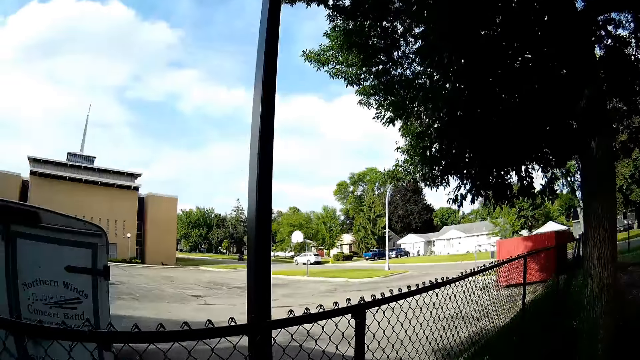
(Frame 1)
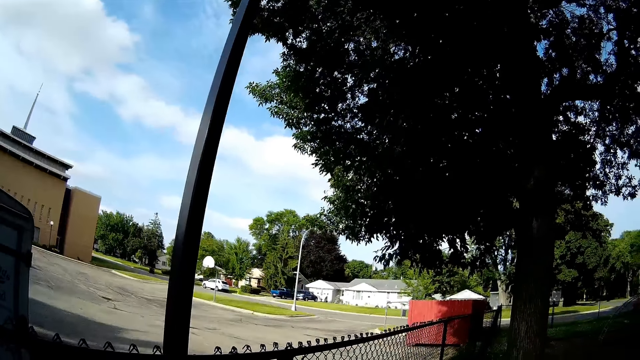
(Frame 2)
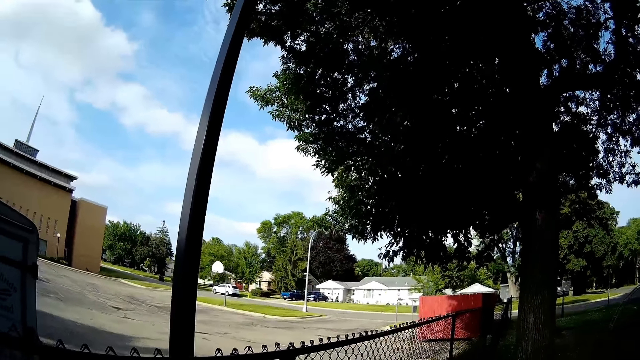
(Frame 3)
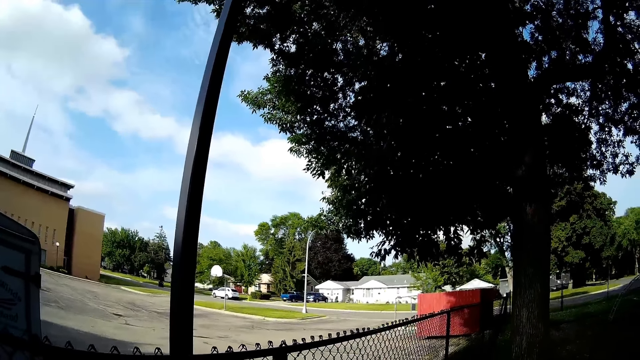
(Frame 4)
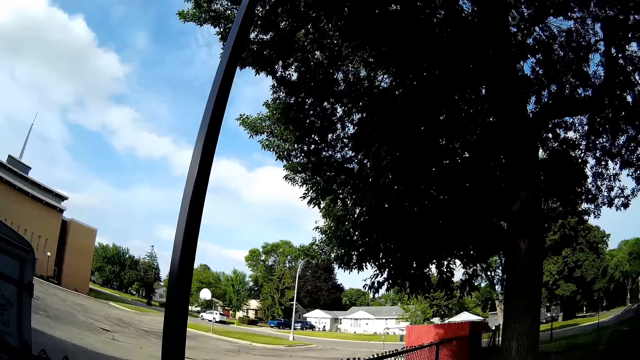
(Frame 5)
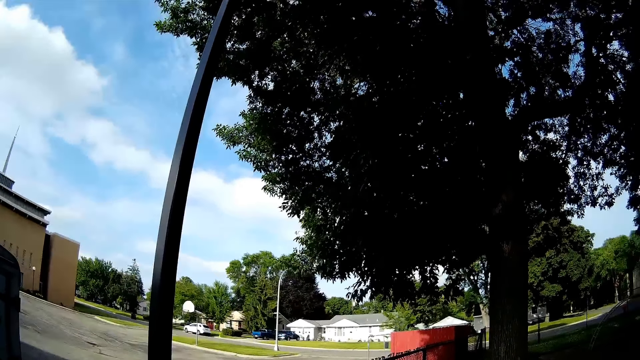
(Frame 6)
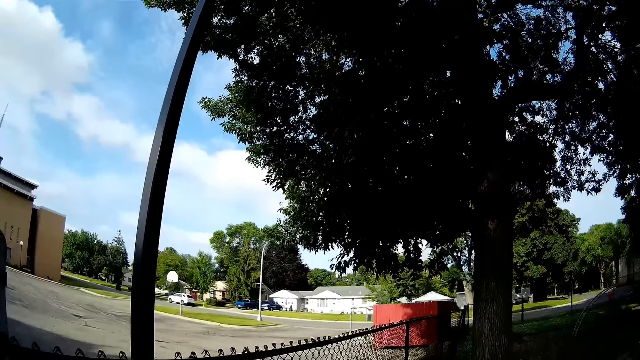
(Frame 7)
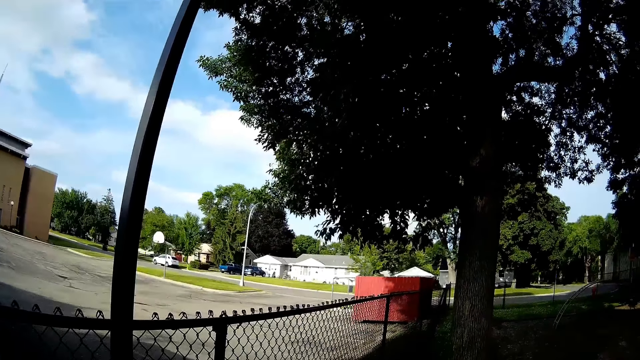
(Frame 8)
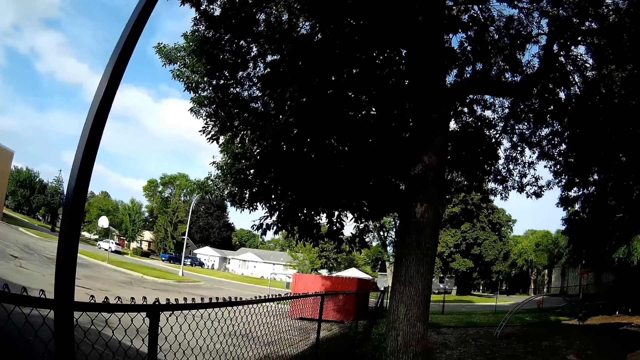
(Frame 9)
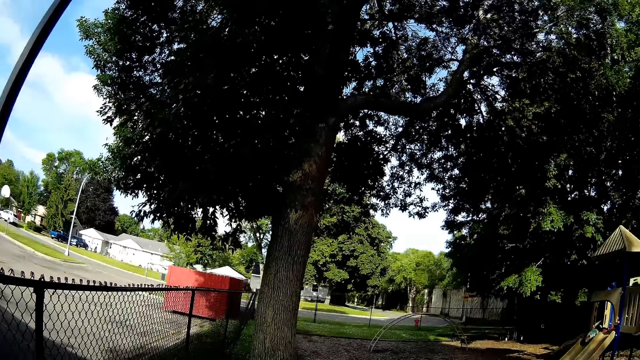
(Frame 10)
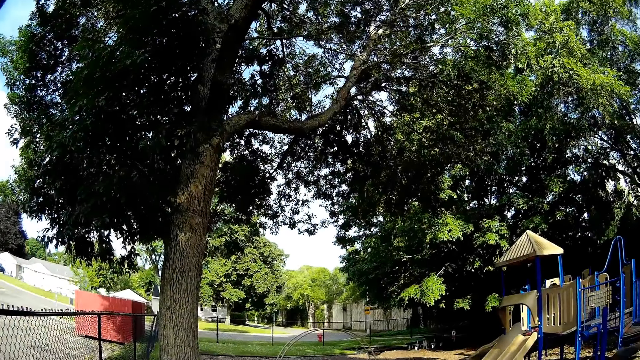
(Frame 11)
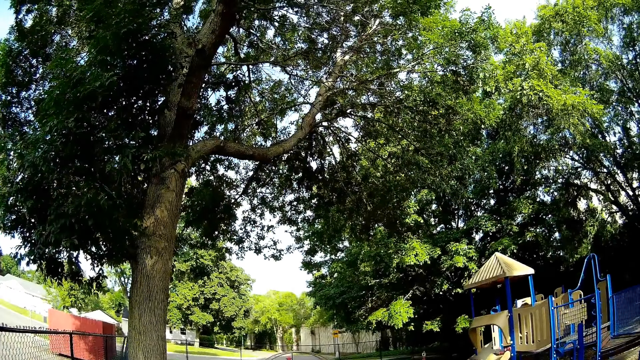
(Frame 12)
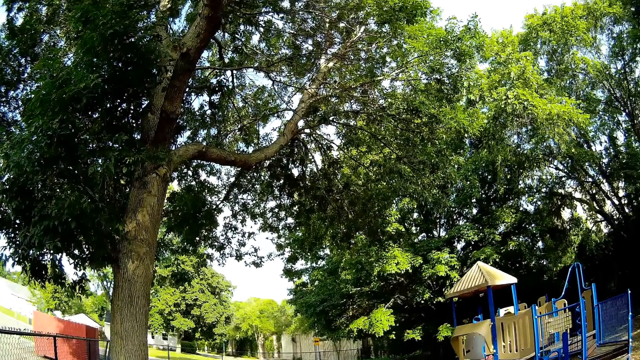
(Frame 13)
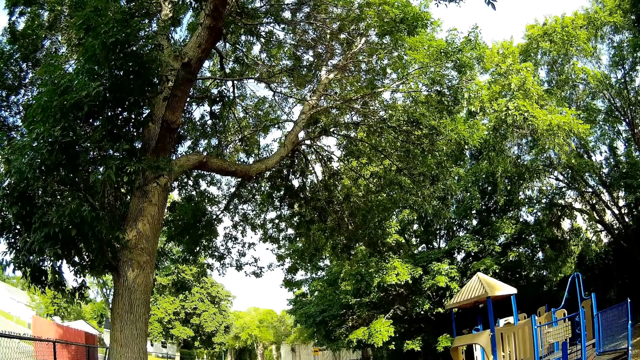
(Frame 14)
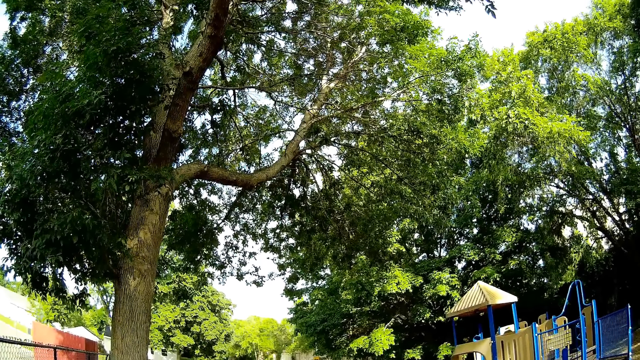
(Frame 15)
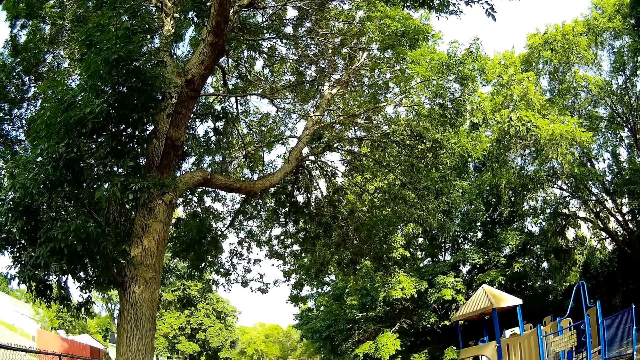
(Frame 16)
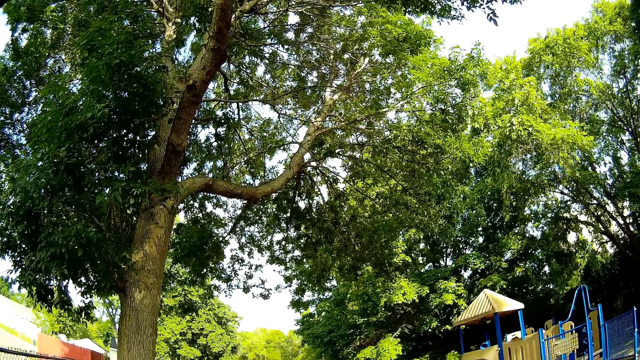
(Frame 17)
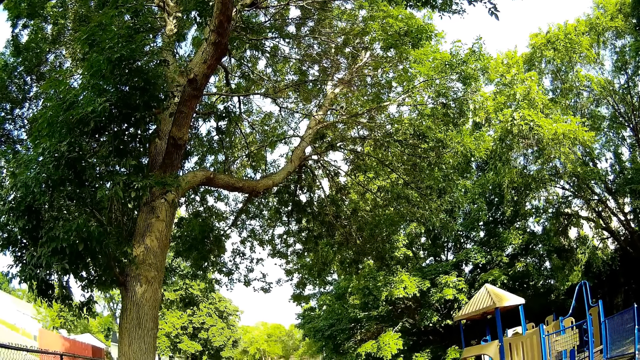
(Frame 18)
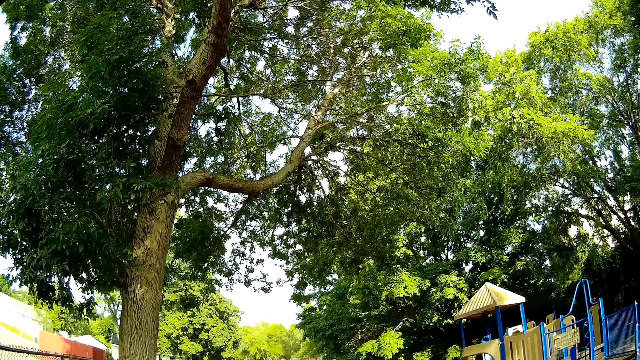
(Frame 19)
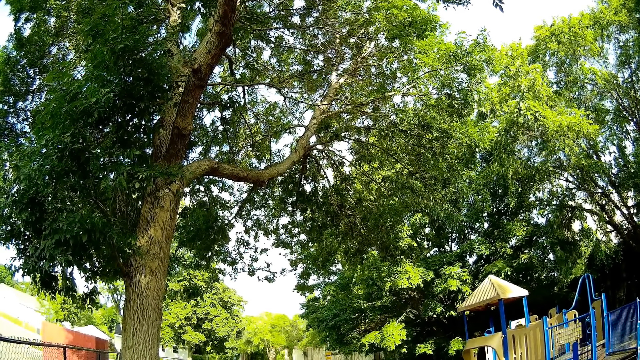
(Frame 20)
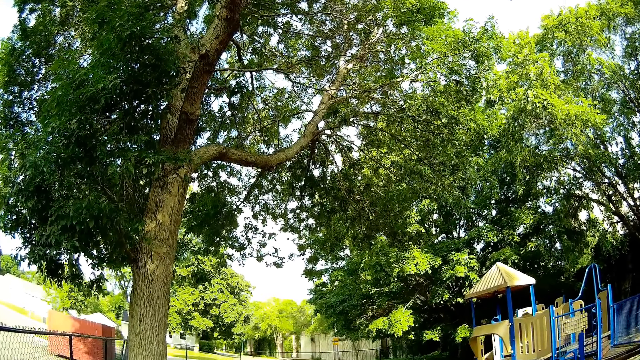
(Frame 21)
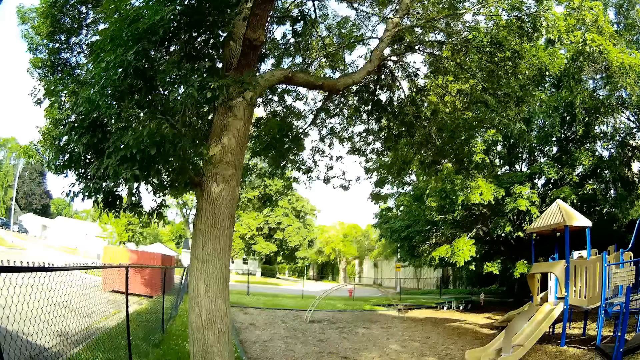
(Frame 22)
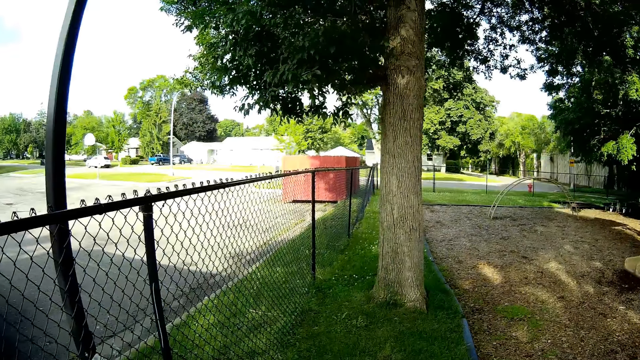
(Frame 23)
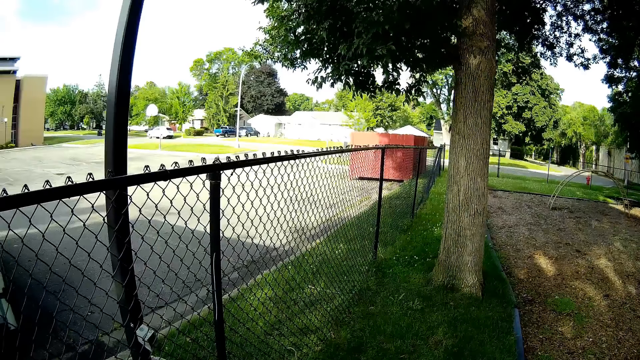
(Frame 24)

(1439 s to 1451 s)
The camera wearer talks with a man. They look around the field.

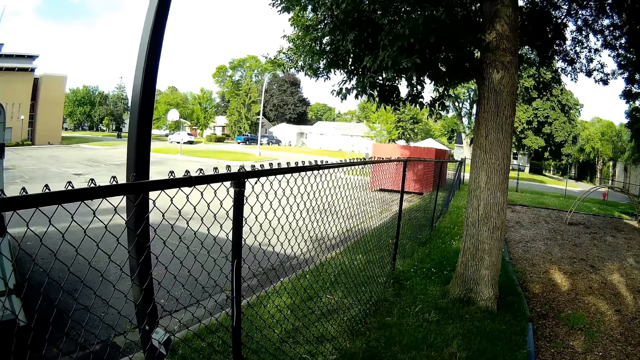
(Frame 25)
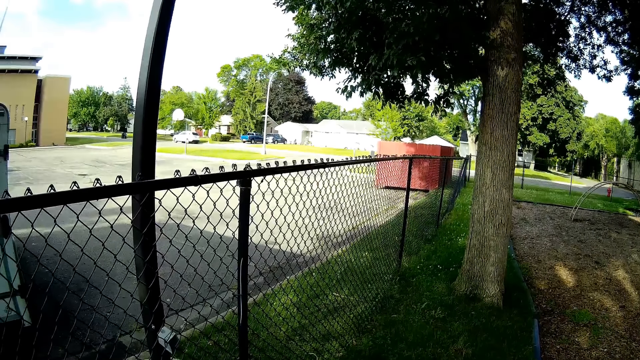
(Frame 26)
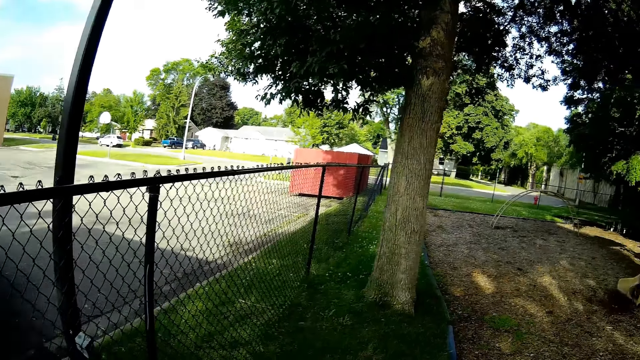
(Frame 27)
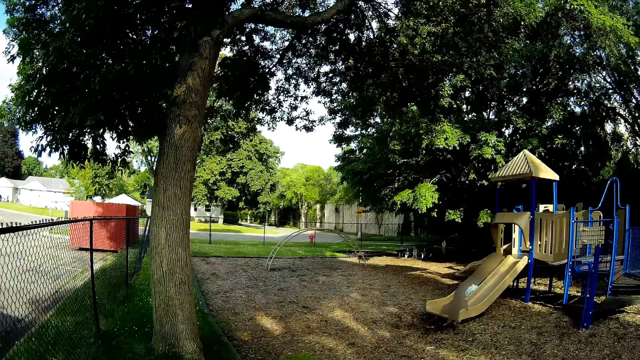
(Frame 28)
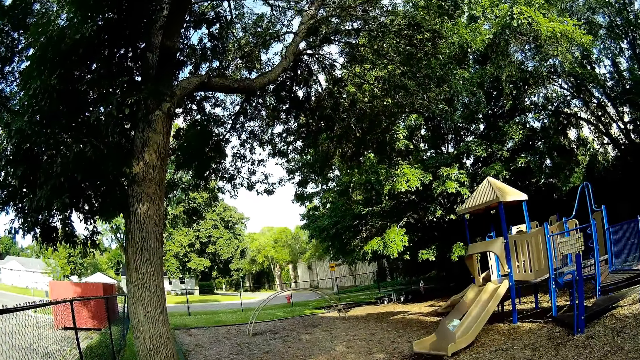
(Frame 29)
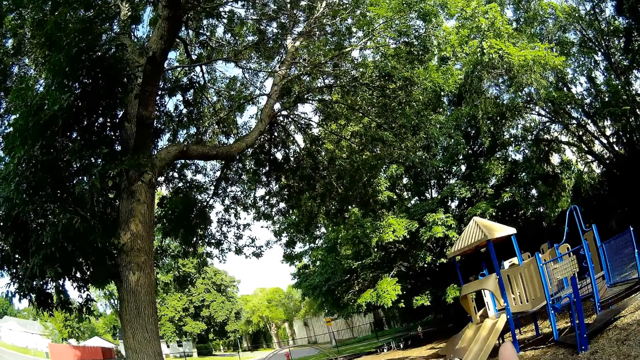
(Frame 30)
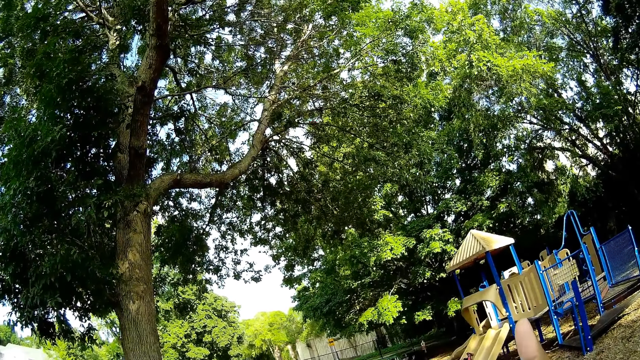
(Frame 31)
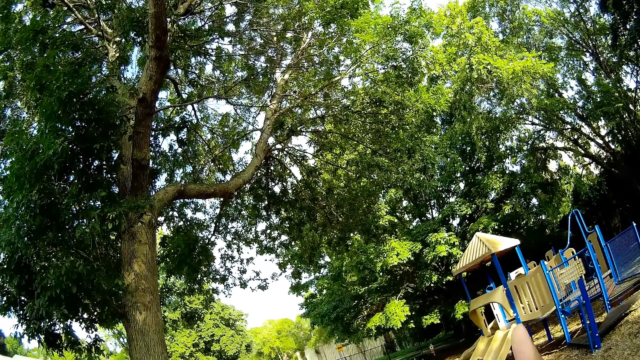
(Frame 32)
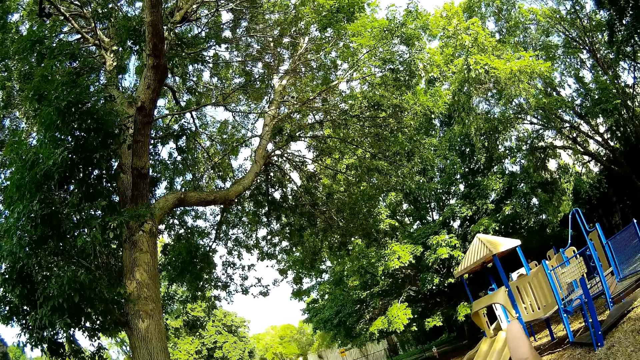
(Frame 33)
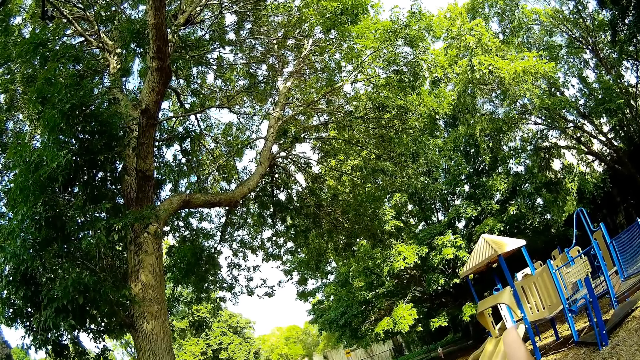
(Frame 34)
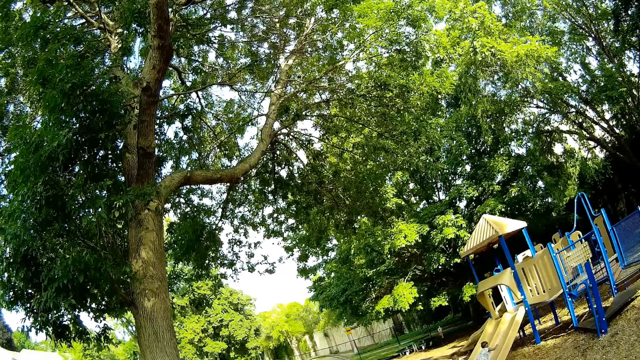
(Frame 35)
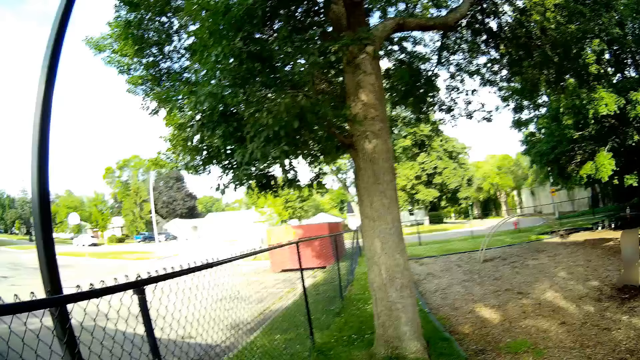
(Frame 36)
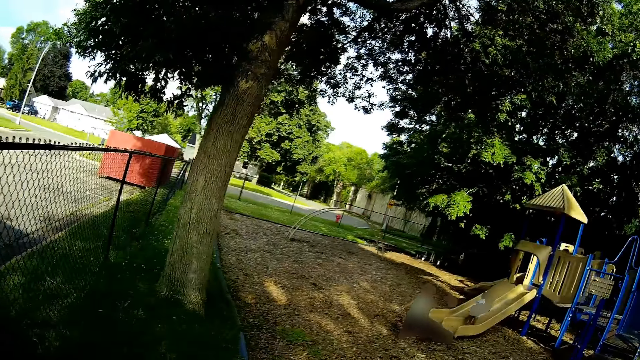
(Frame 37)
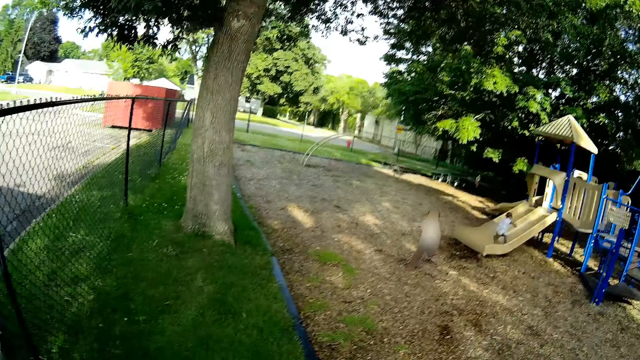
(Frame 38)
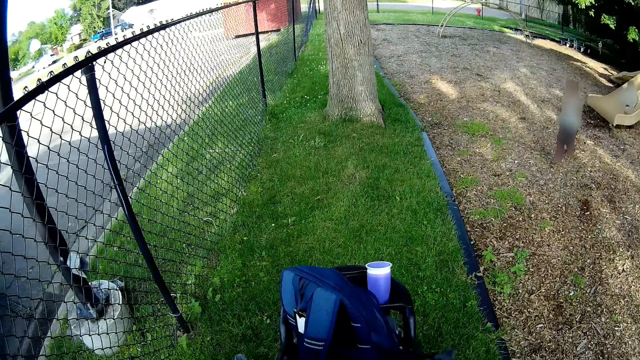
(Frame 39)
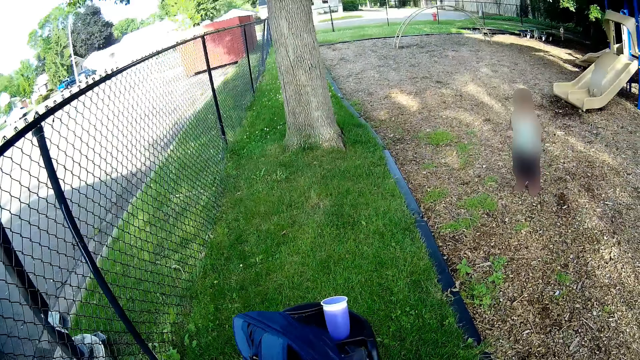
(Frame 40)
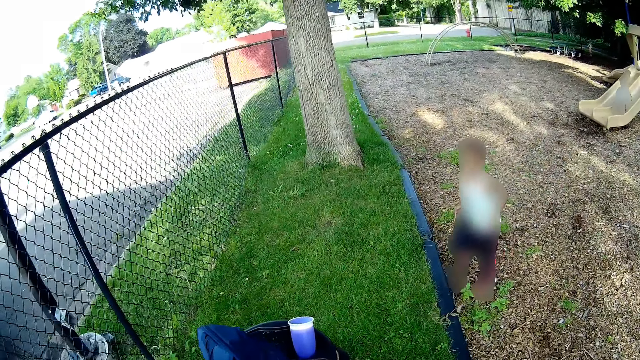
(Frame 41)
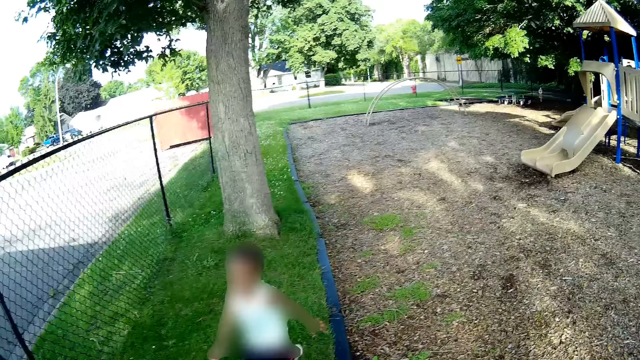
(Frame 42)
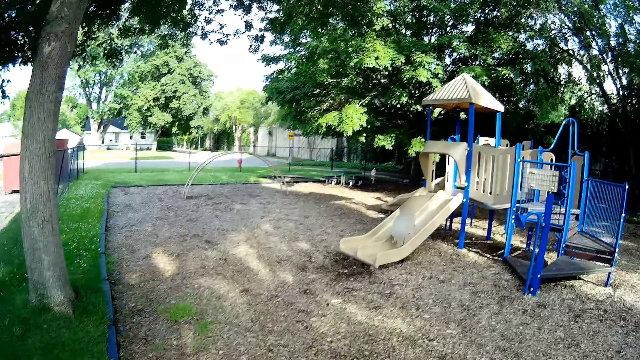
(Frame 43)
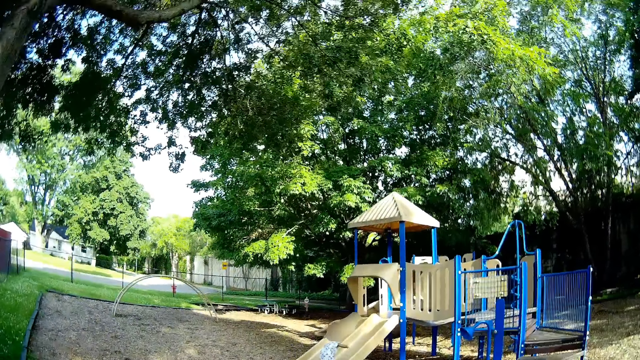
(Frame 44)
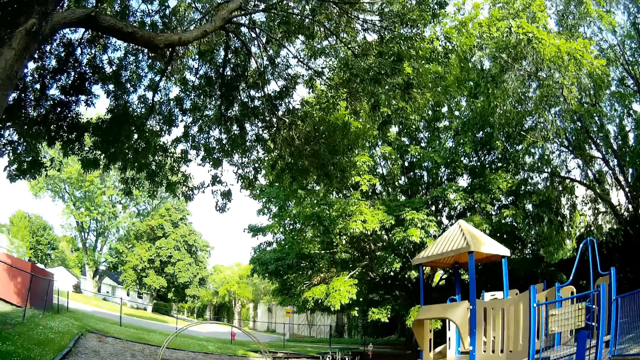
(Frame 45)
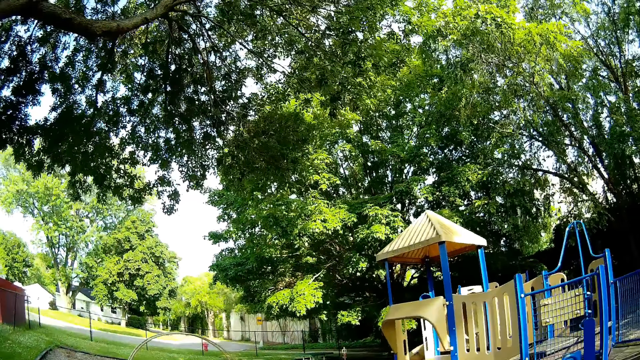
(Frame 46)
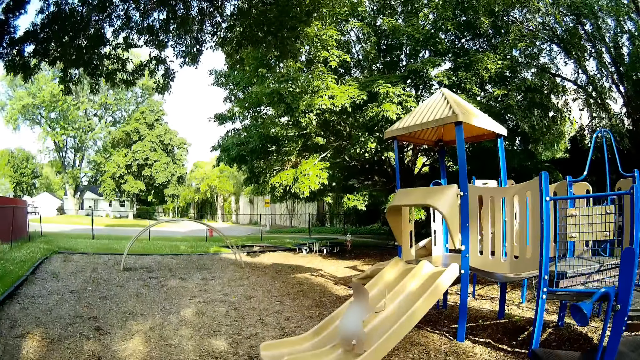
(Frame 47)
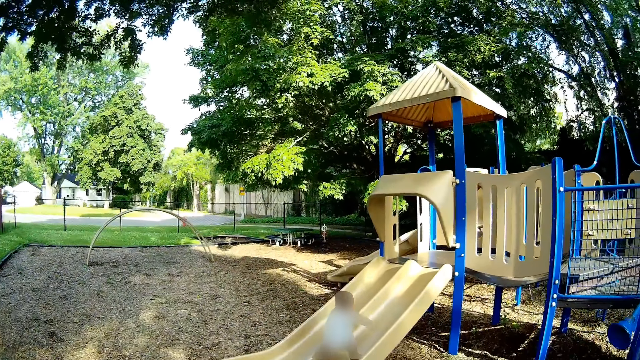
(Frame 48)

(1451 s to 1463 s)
The child runs towards the baby trolley. A man runs towards the camera wearer. The camera wearer talks with the man. They walk towards the playground slide.
